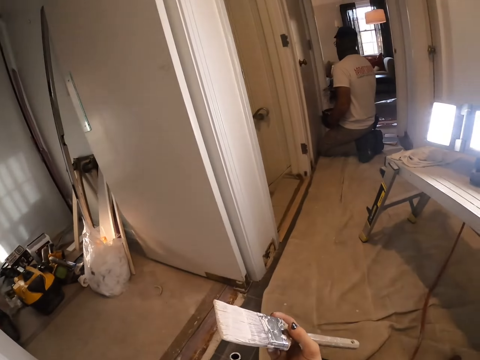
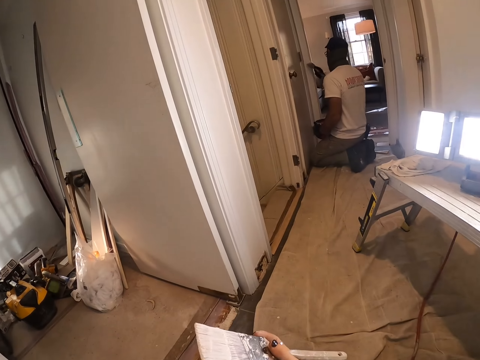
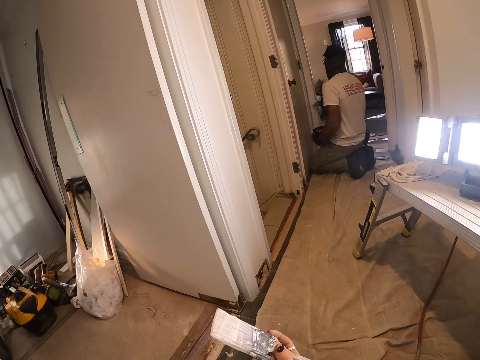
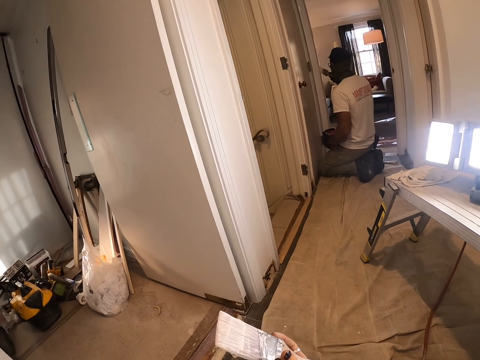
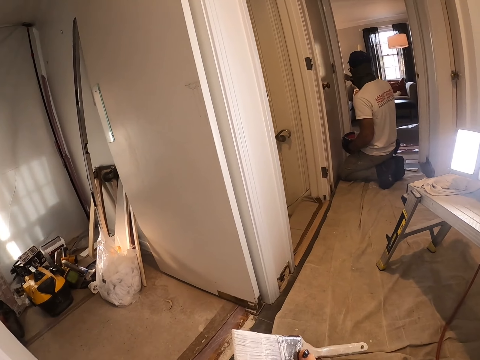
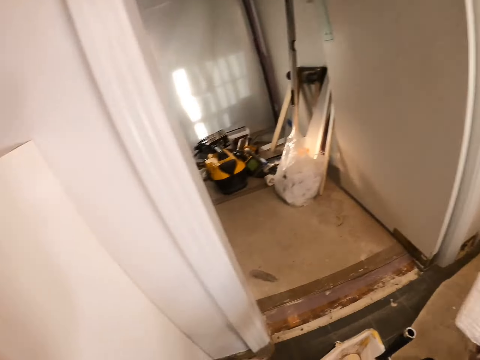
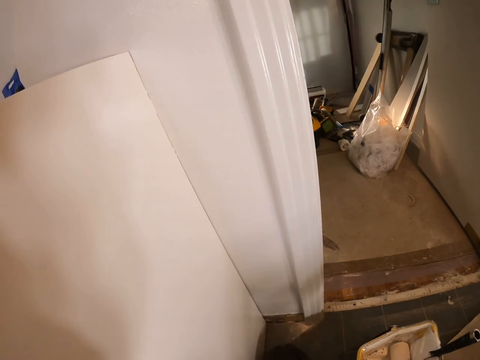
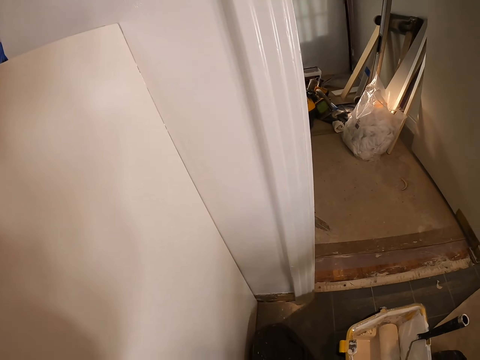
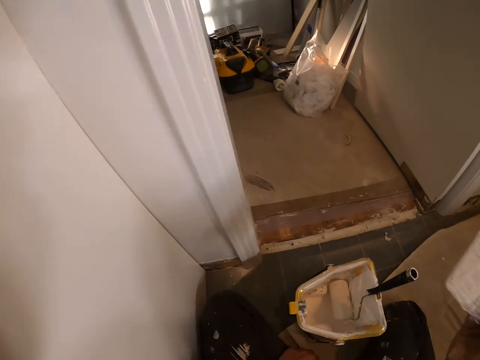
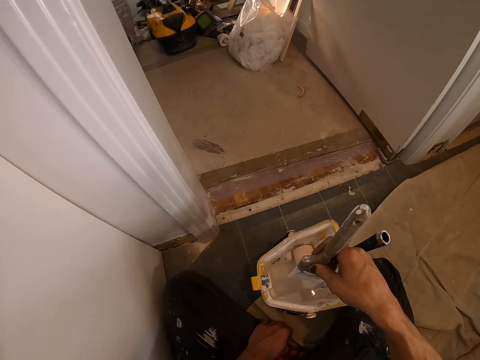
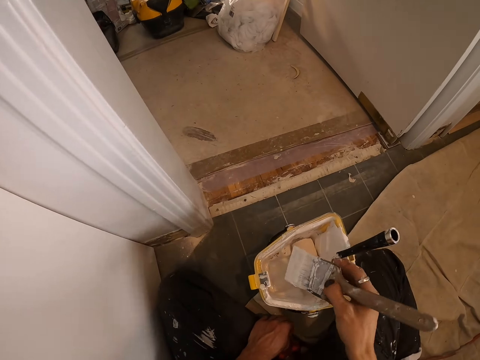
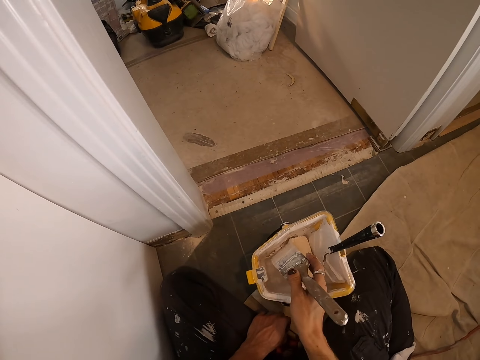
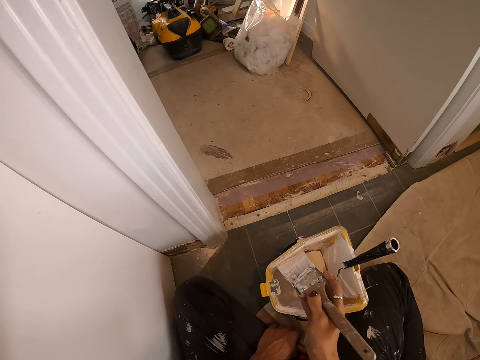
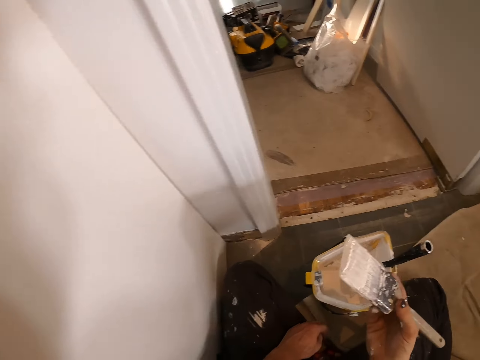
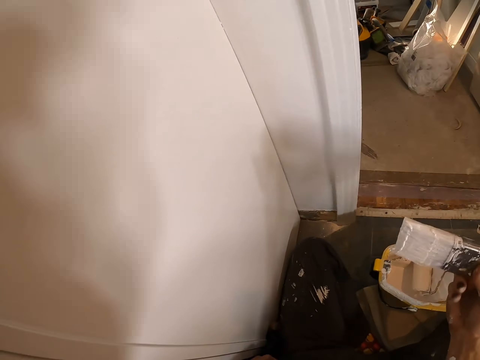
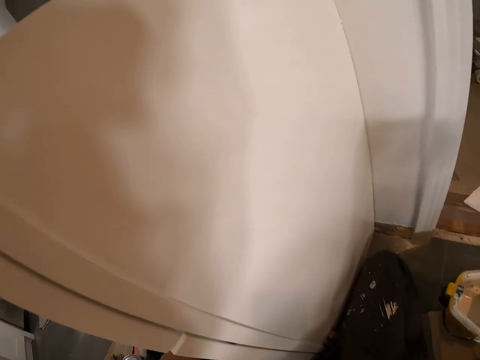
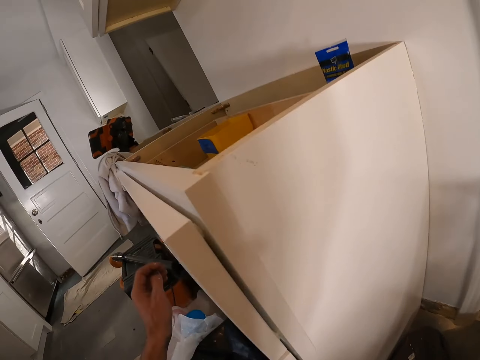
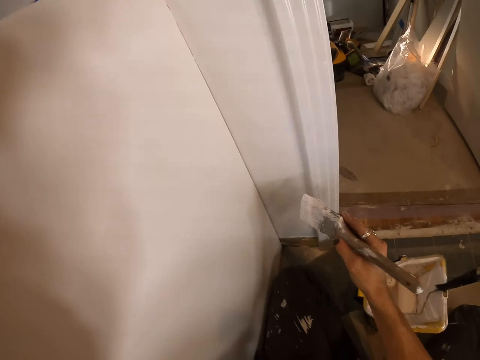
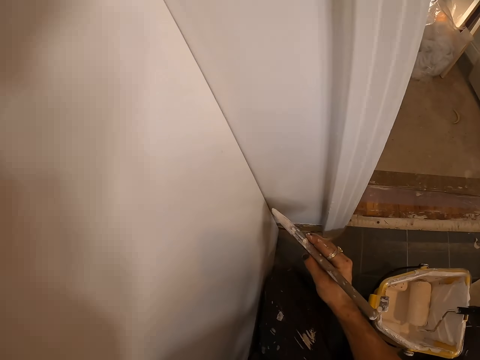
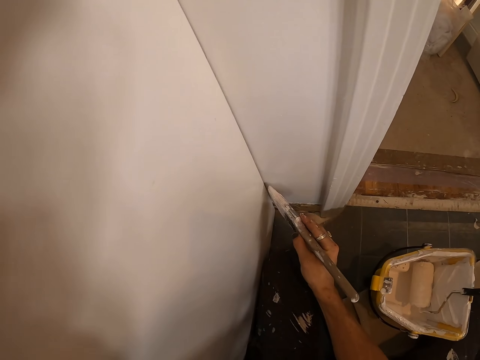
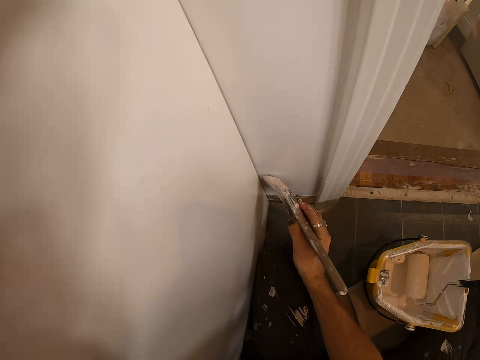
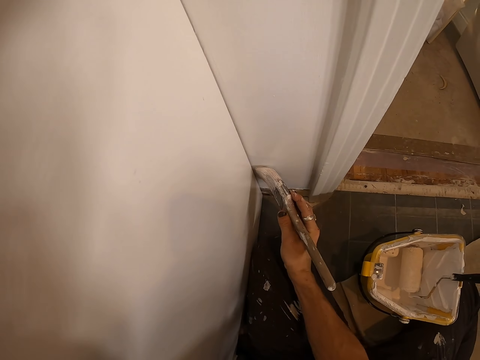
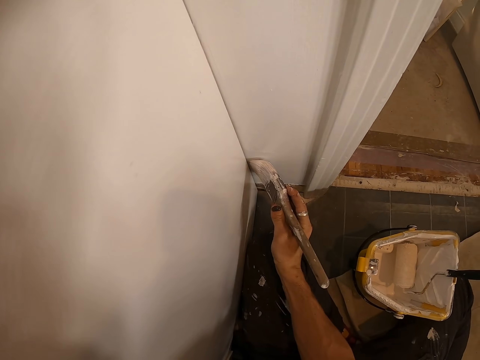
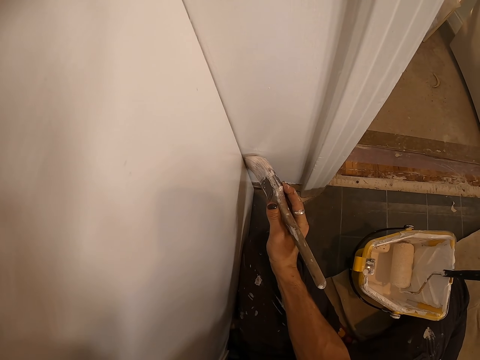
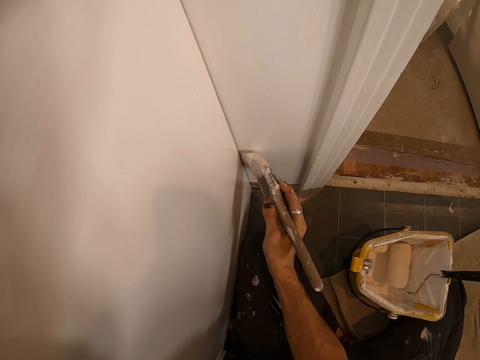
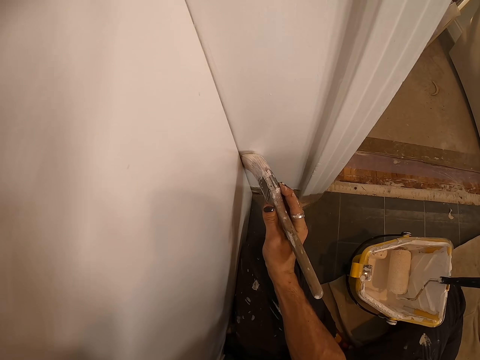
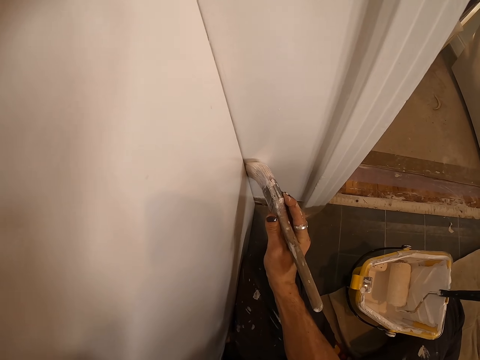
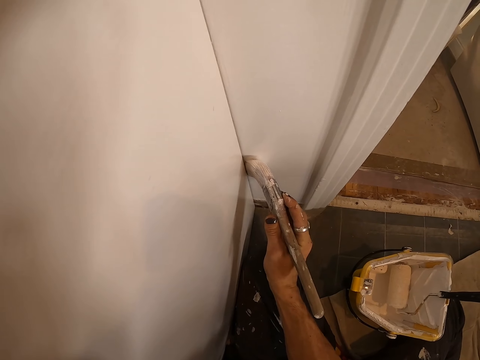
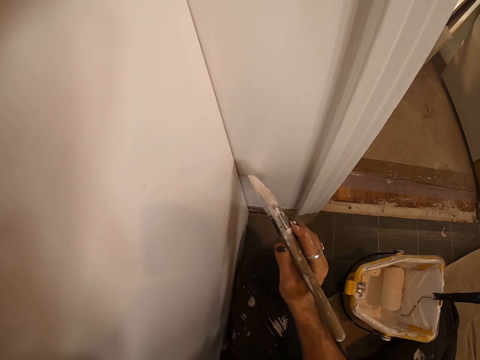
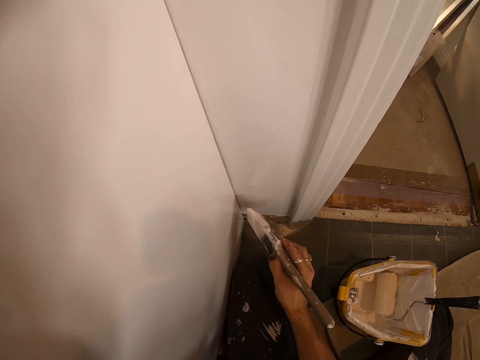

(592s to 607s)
A man paints the wall with a paint brush. The camera wearer looks around. They dip the paint brush in the tray or paintcan. They paint on the wooden wall with the paint brush.

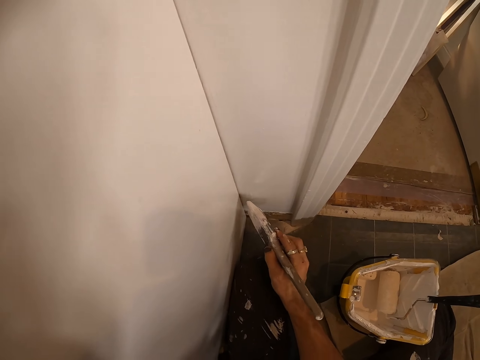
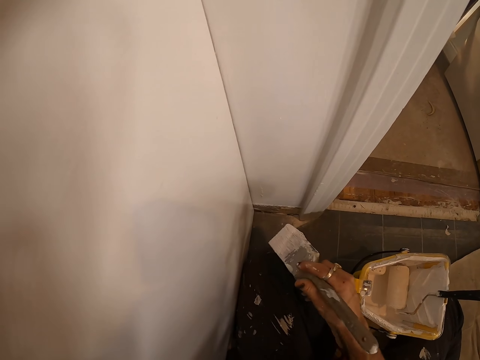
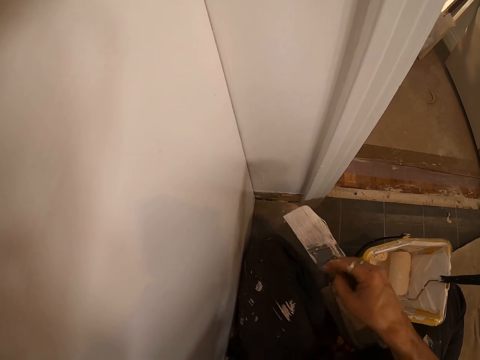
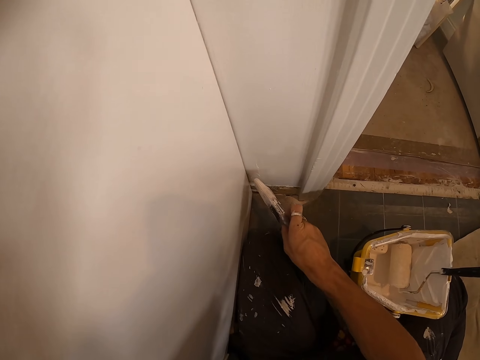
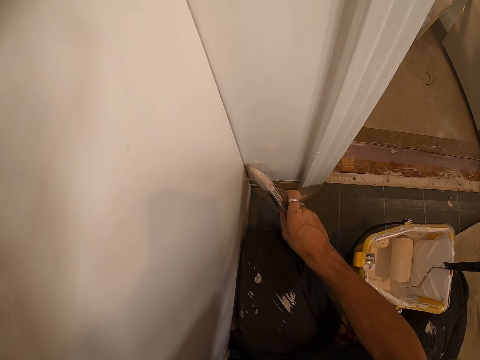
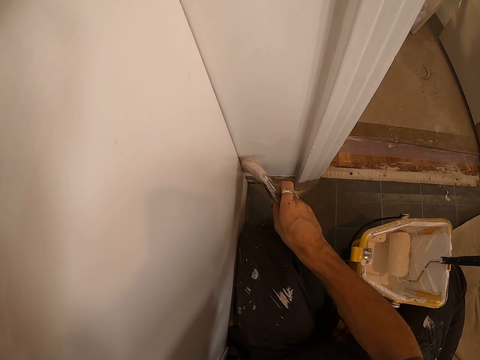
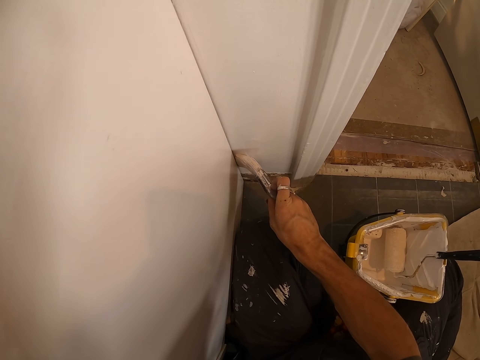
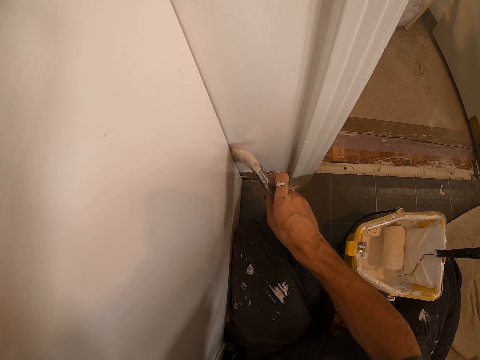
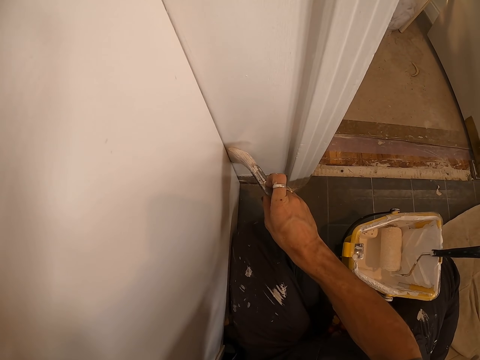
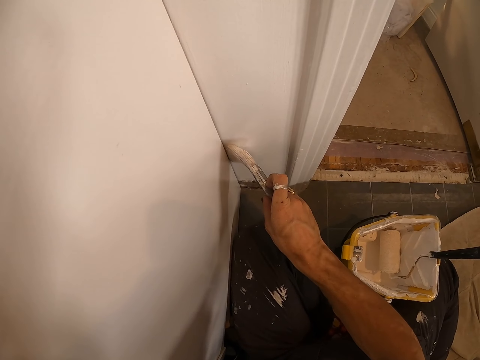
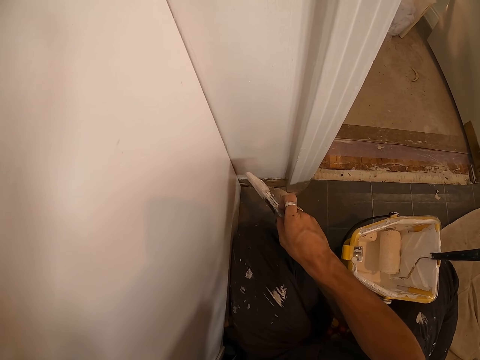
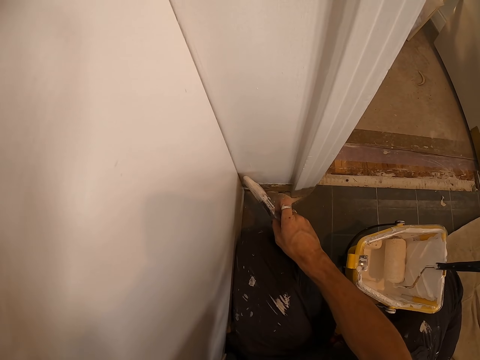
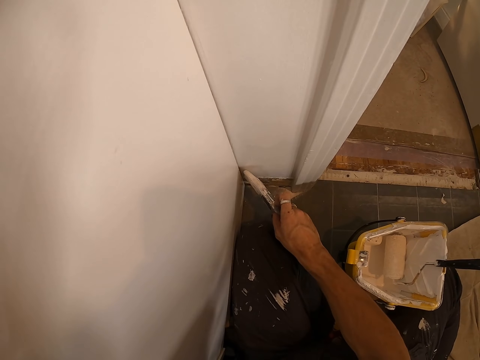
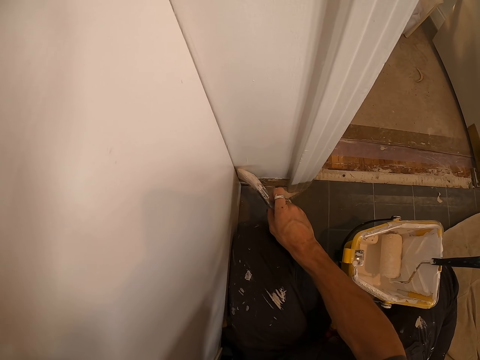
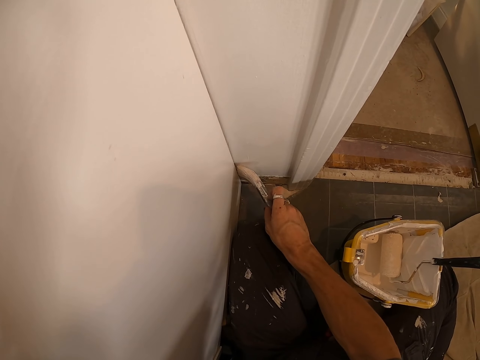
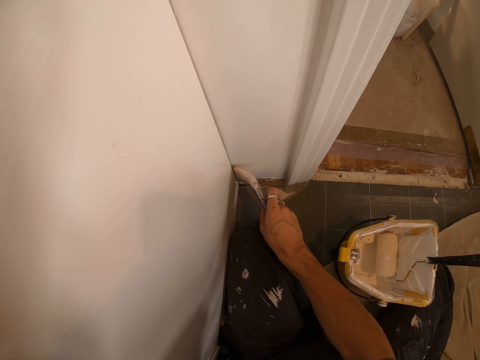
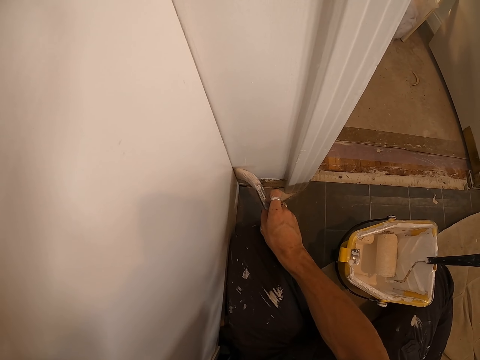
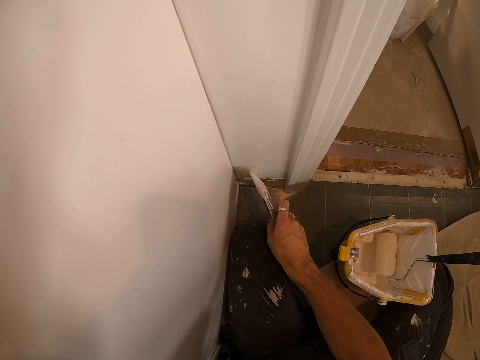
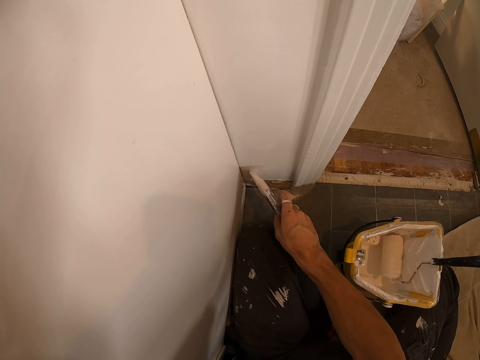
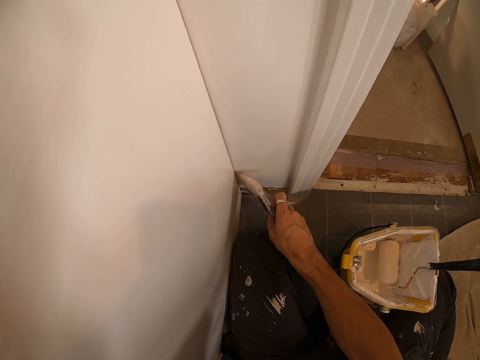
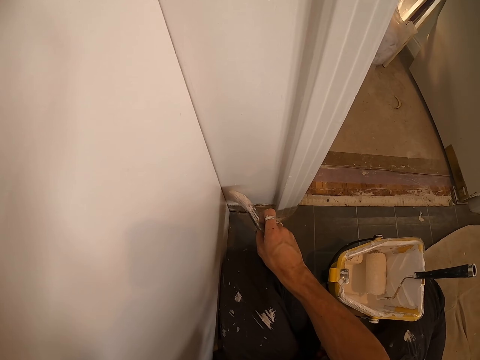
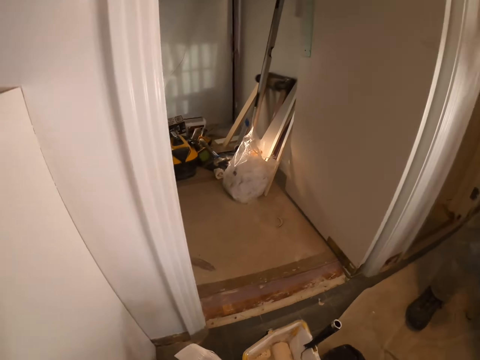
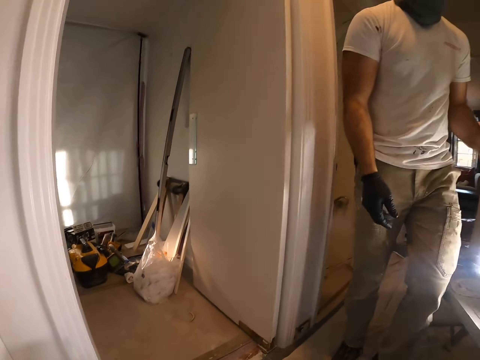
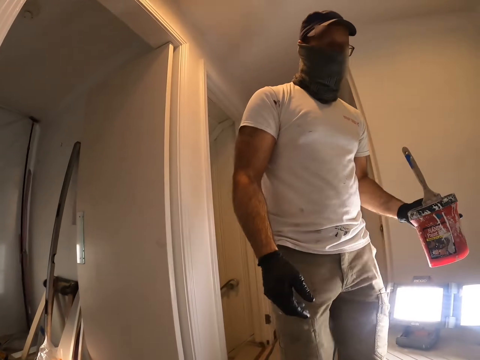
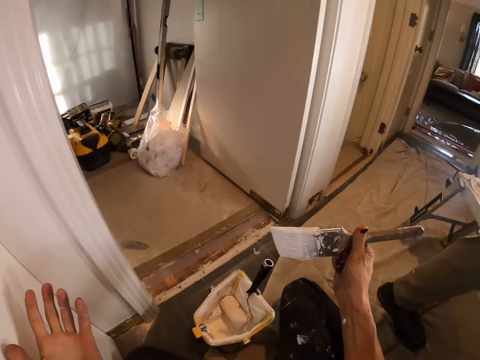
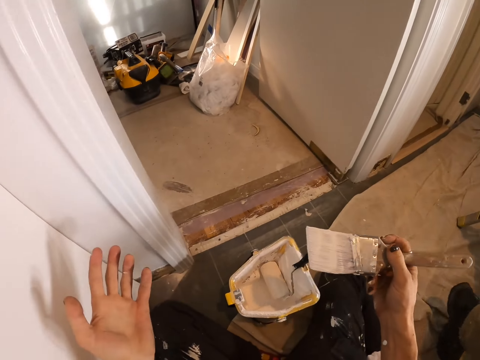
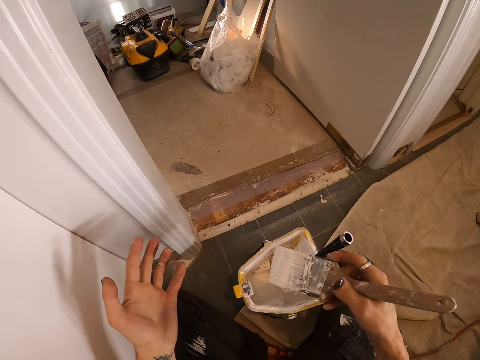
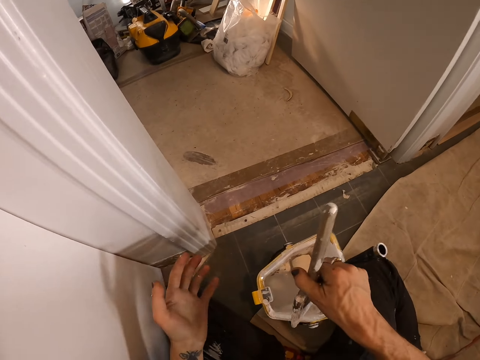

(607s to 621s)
The camera wearer walks in the room. A man holds a paintcan.
